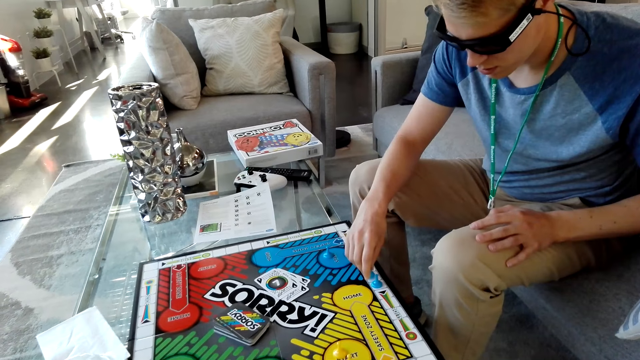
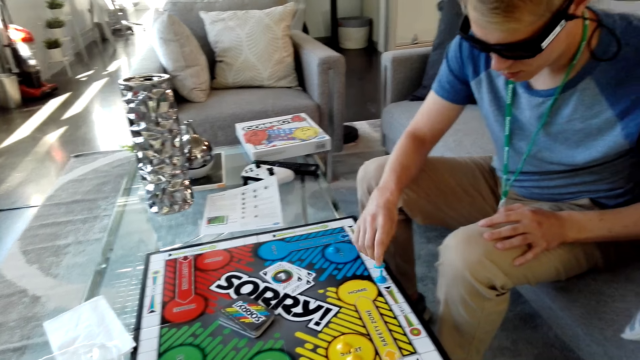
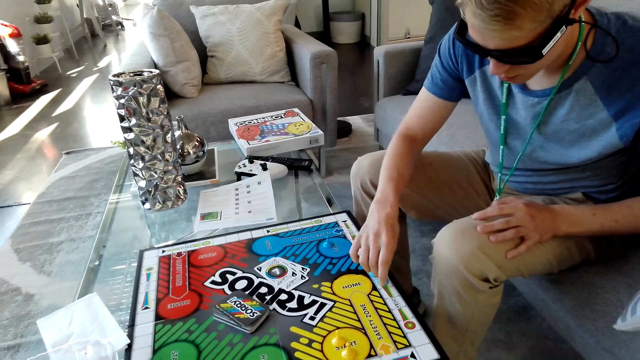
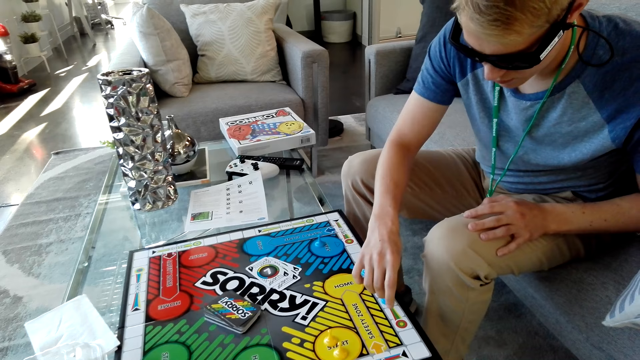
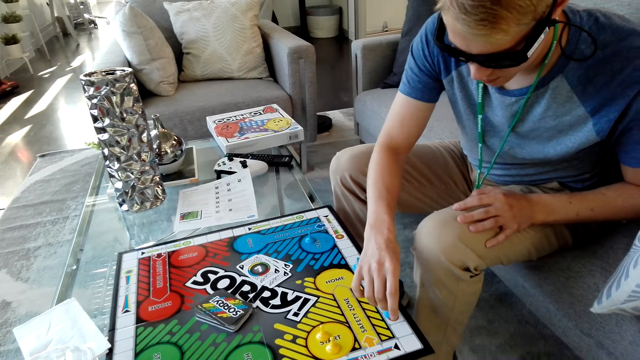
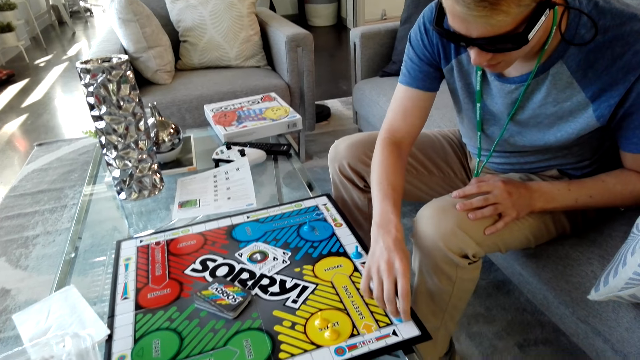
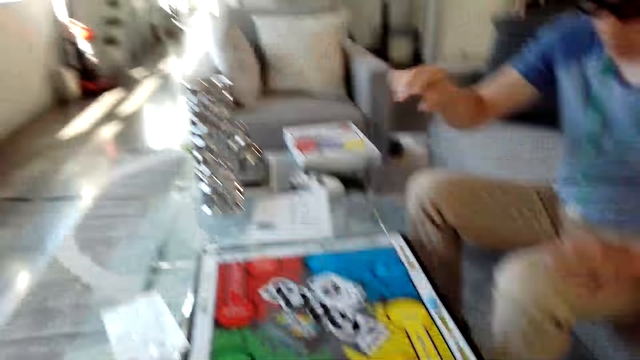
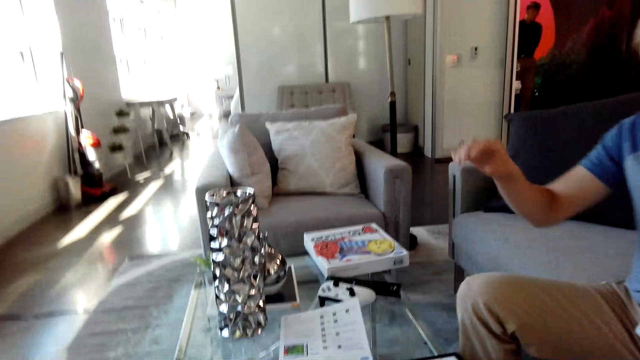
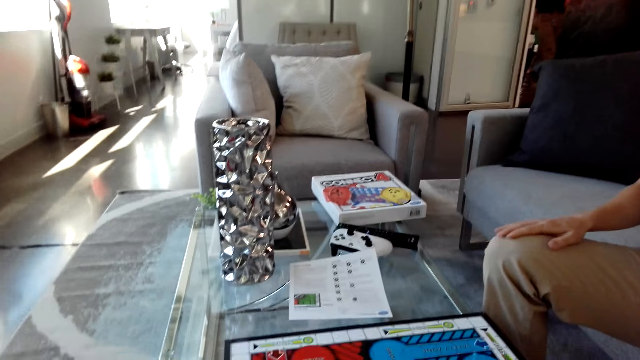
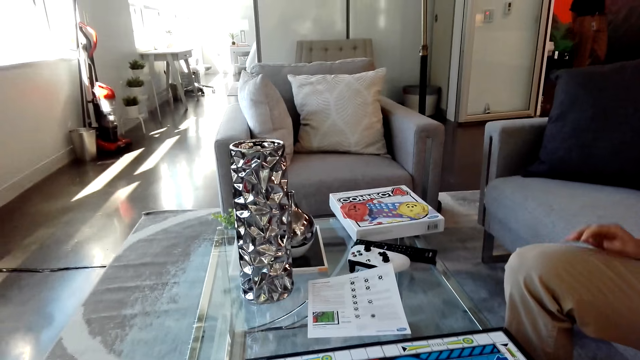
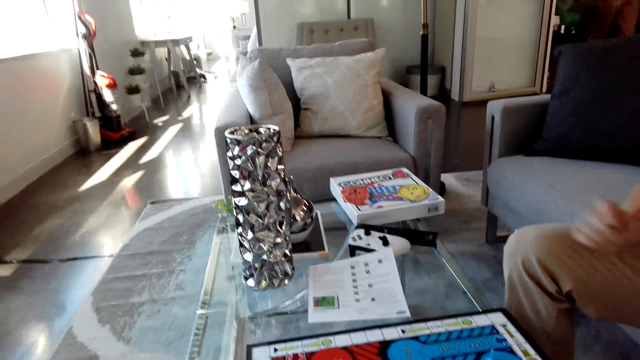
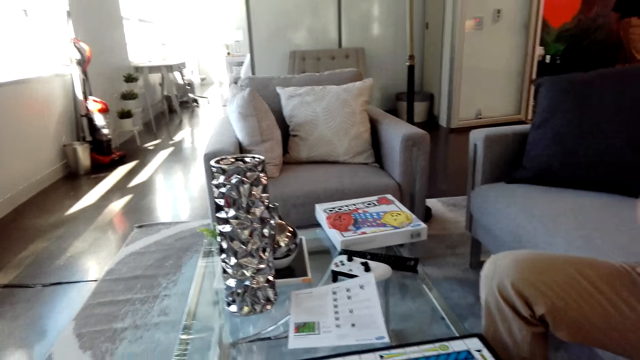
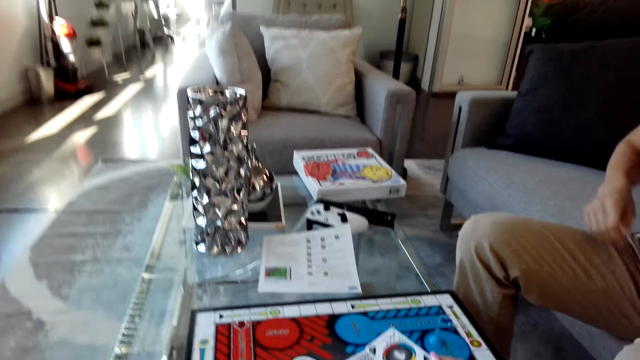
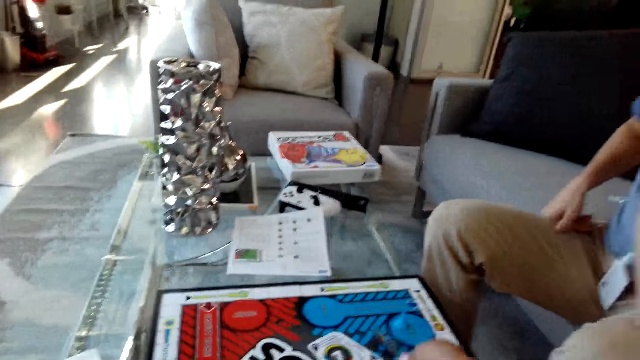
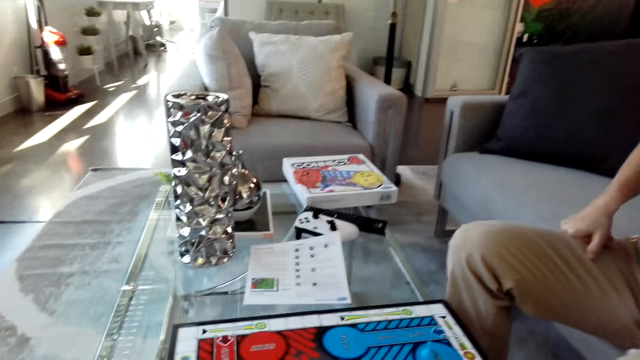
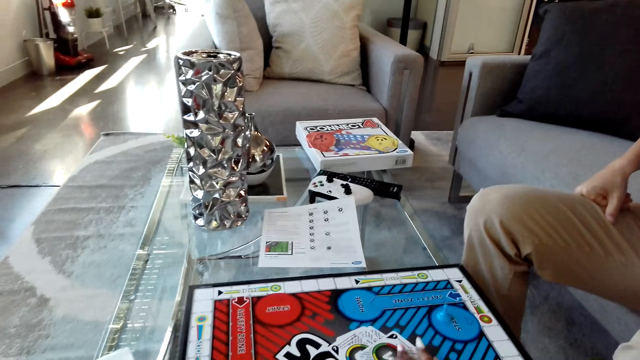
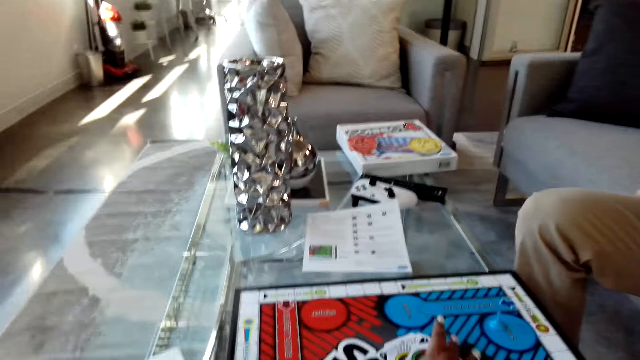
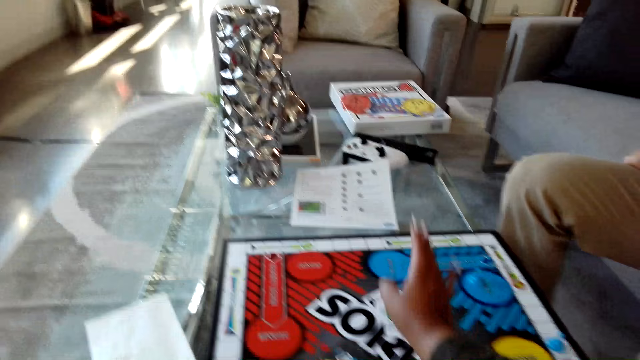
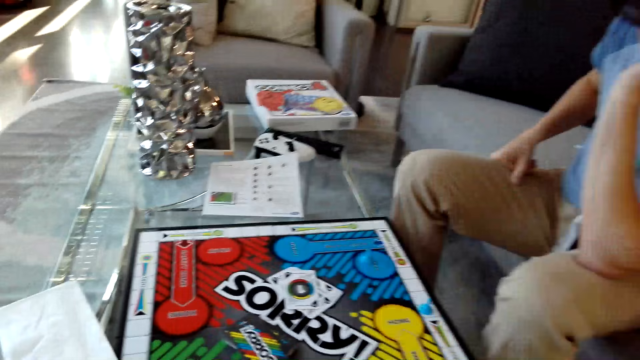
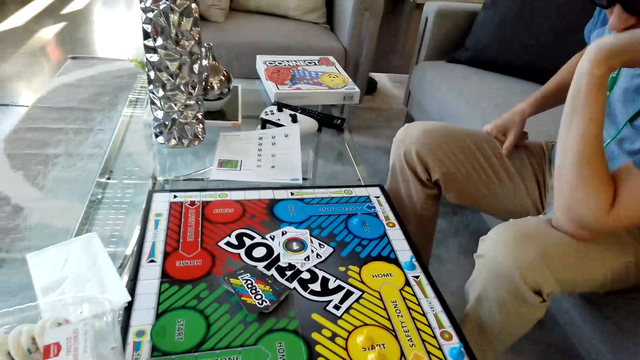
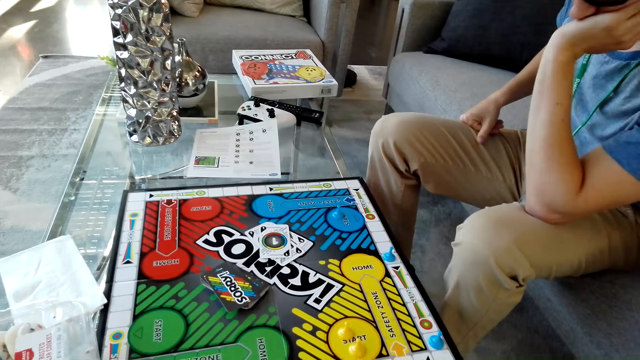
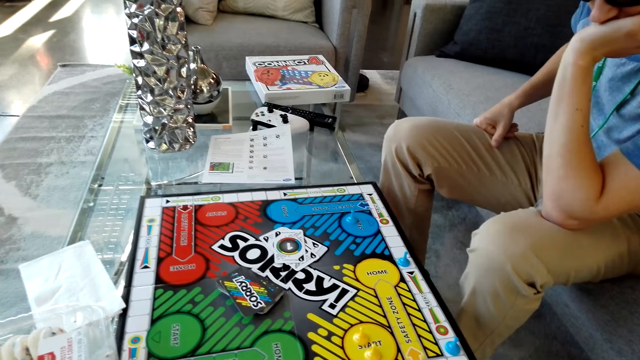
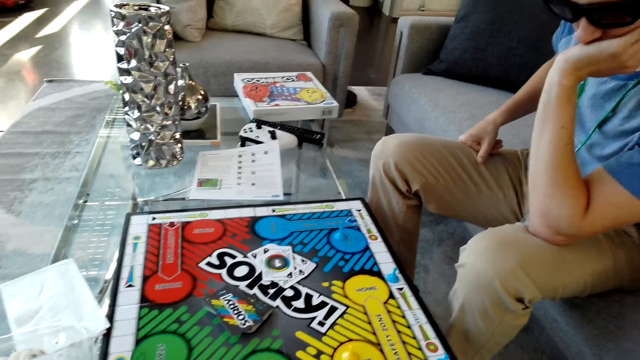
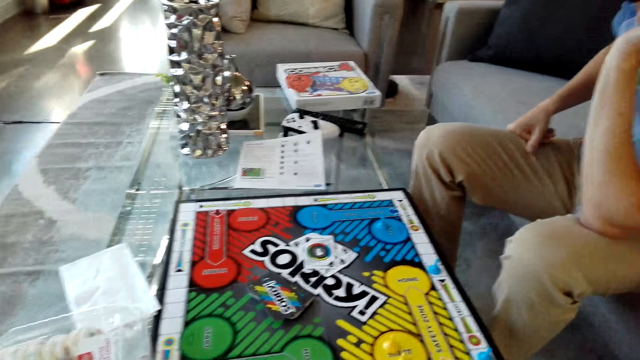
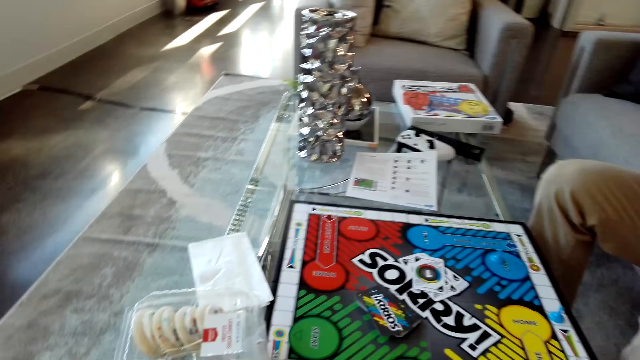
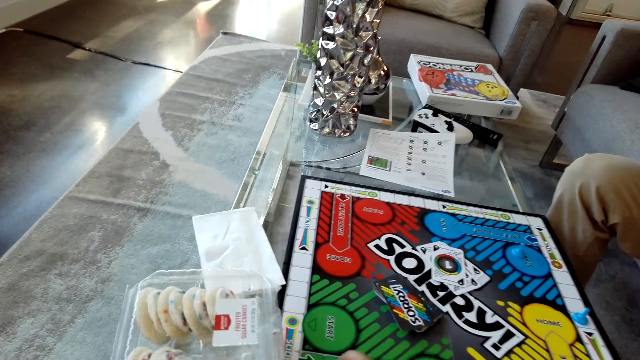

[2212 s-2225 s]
A man holds the pawn and moves the pawn on the board. The man lifts his hand and puts down his hand. The camera wearer picks up the card.

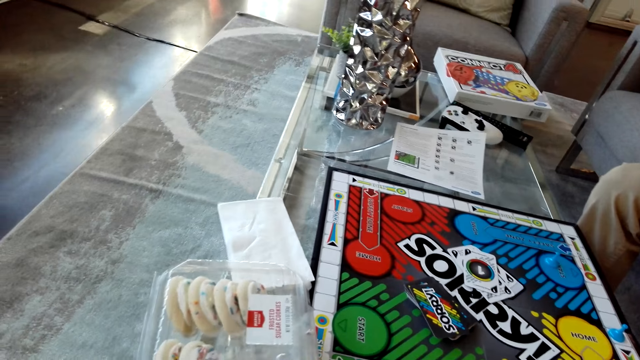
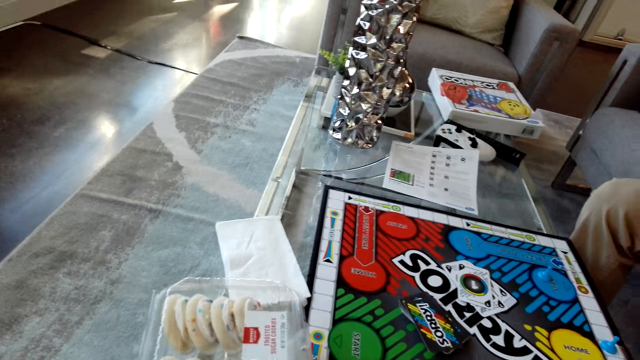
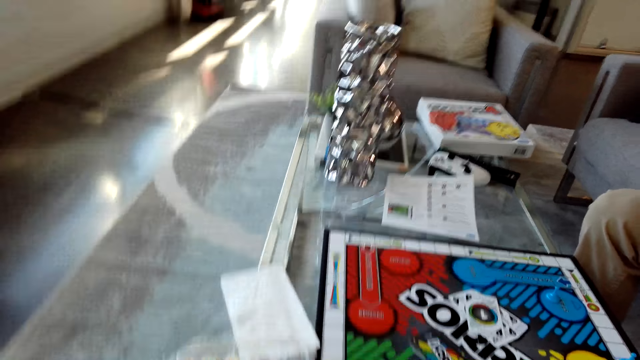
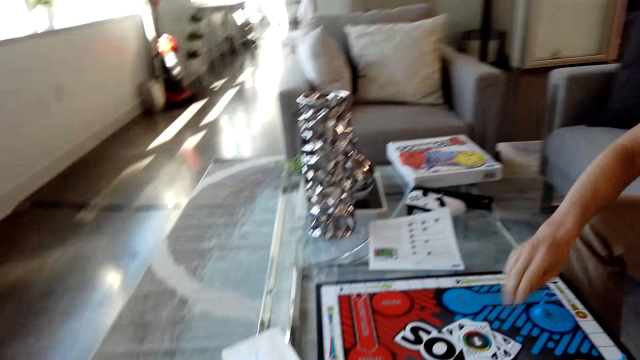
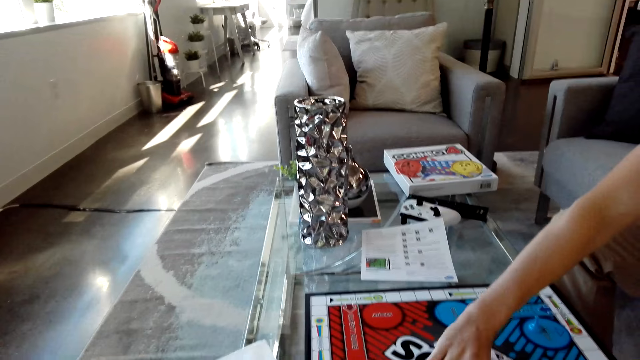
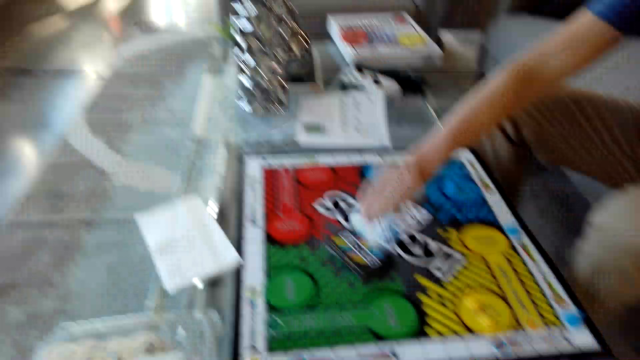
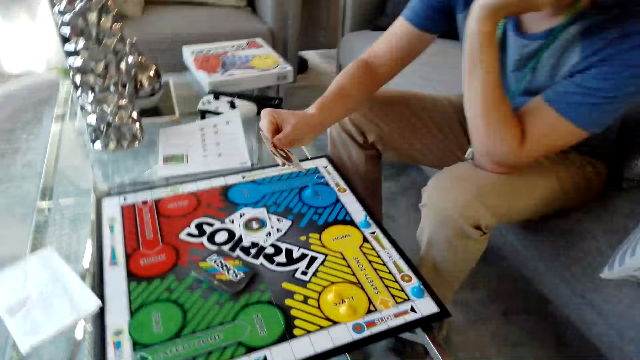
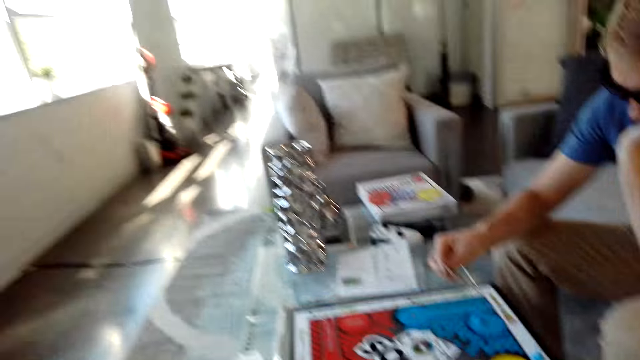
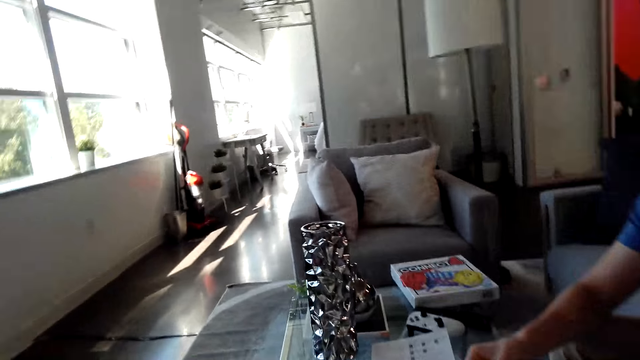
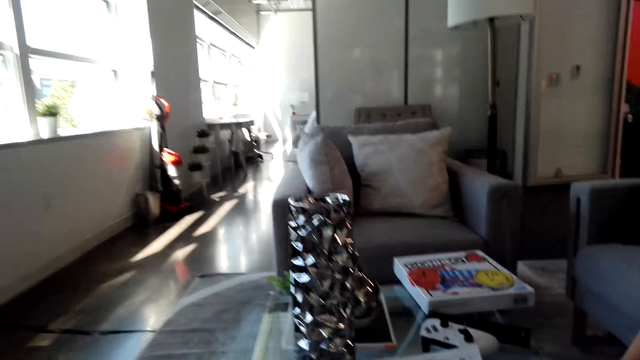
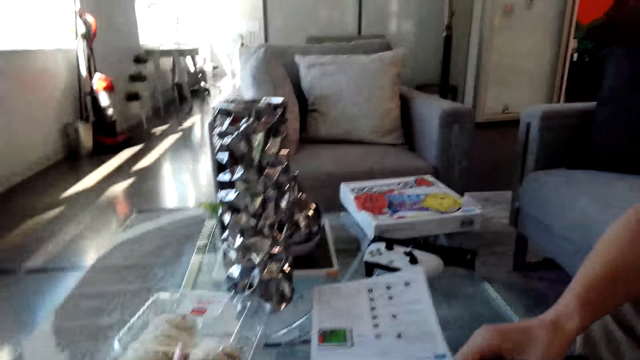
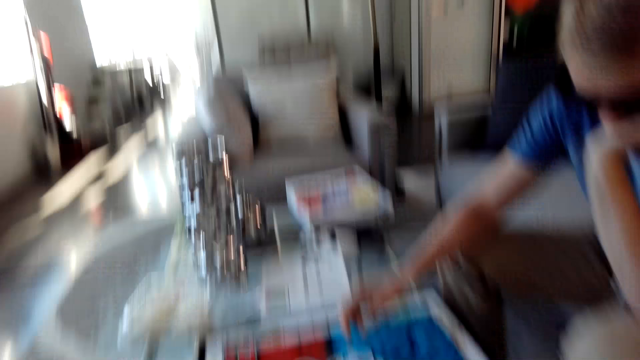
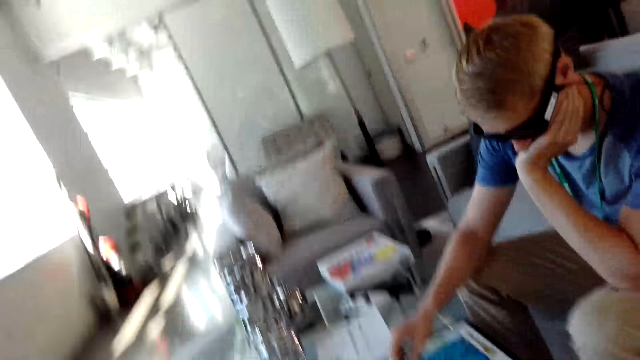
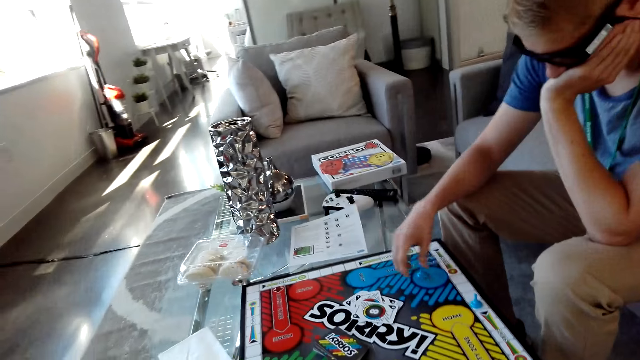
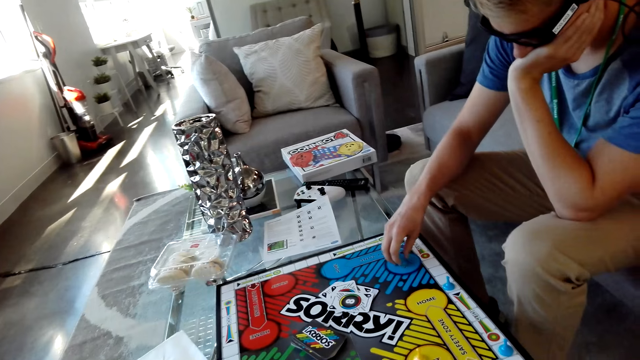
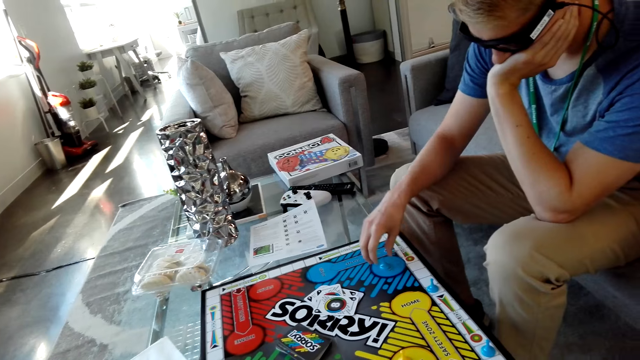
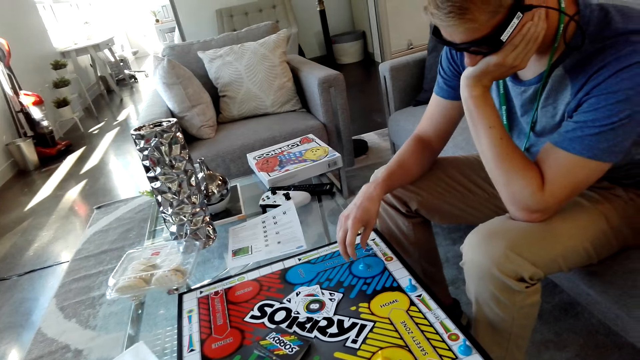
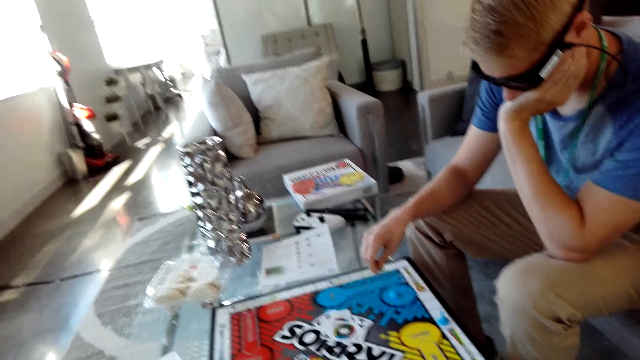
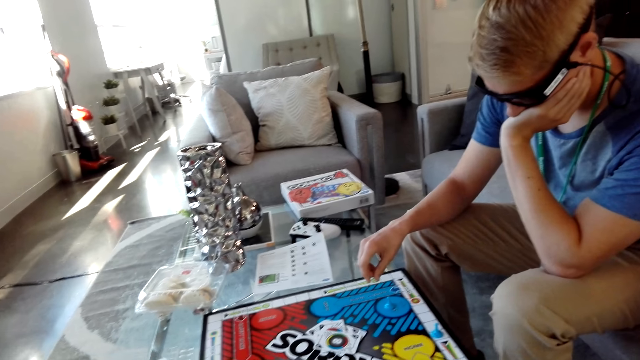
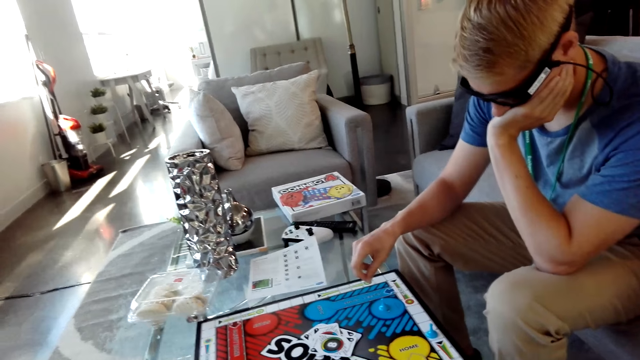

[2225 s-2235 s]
A man stretches his hand over the board. The man picks up the card and puts down the card. The camera wearer looks at the board. The man holds the pawn.
